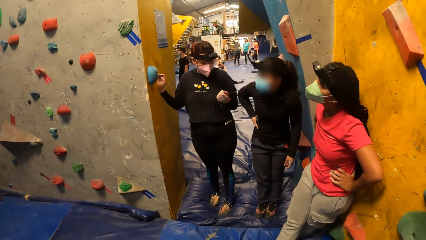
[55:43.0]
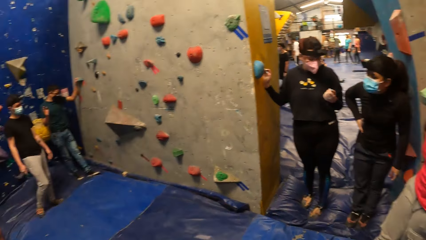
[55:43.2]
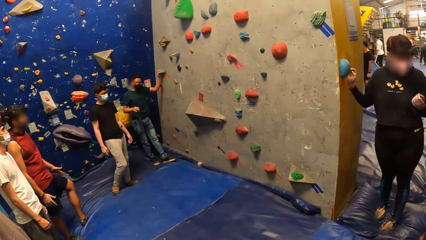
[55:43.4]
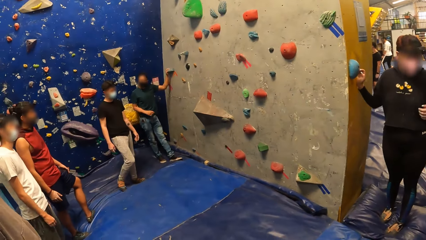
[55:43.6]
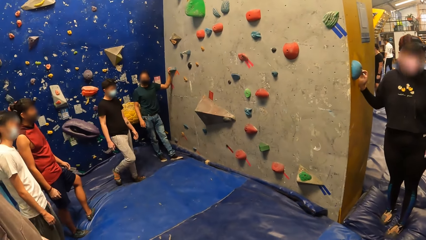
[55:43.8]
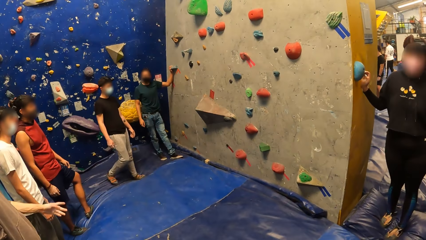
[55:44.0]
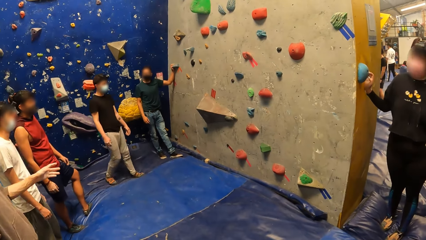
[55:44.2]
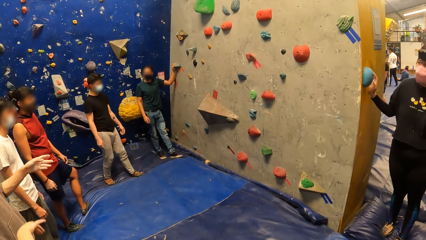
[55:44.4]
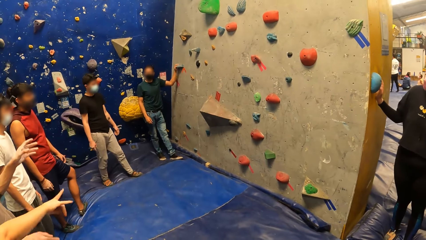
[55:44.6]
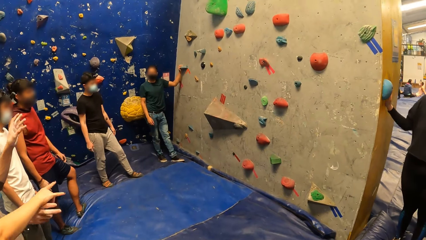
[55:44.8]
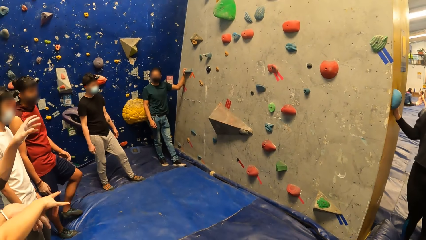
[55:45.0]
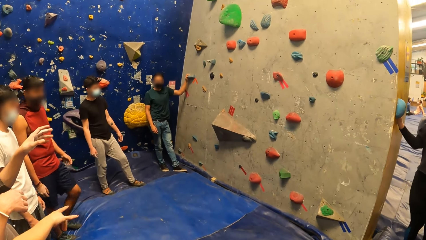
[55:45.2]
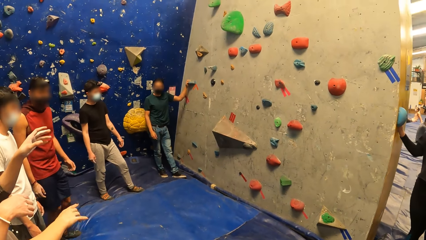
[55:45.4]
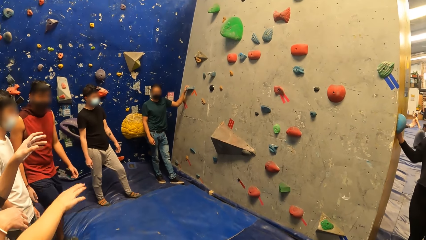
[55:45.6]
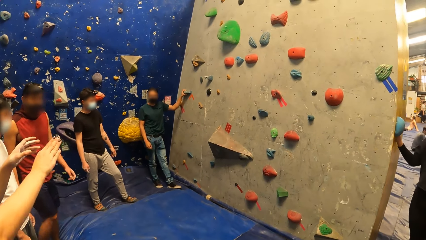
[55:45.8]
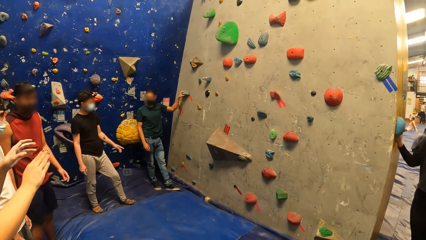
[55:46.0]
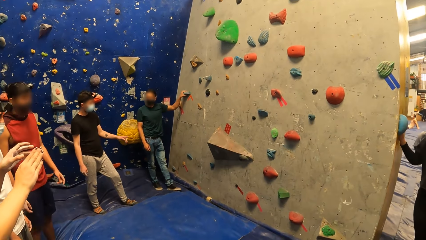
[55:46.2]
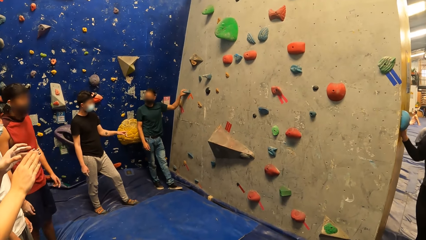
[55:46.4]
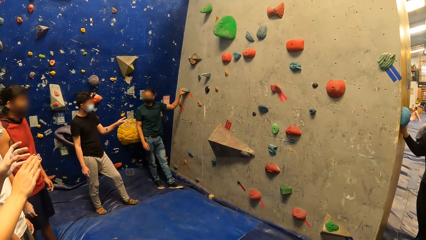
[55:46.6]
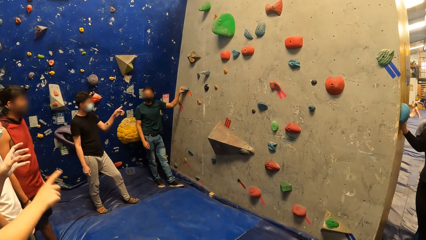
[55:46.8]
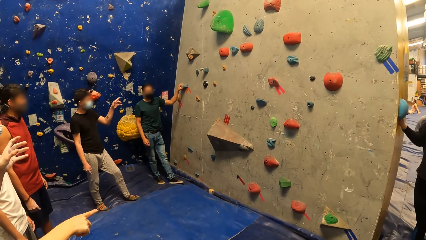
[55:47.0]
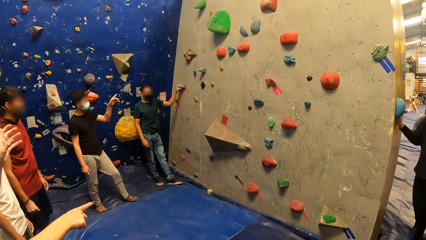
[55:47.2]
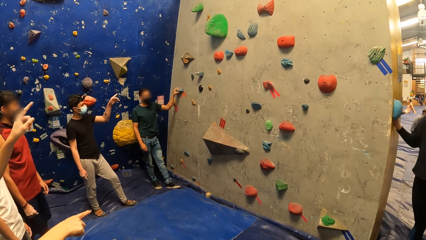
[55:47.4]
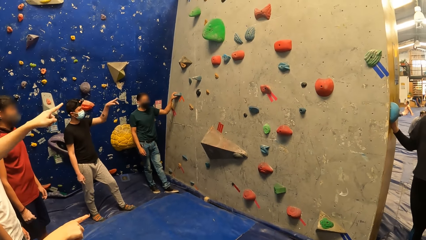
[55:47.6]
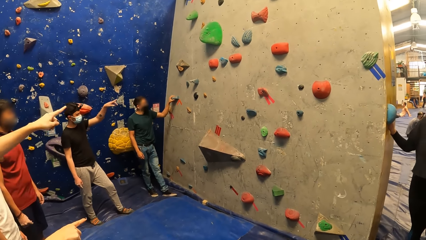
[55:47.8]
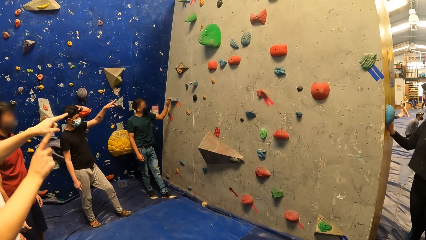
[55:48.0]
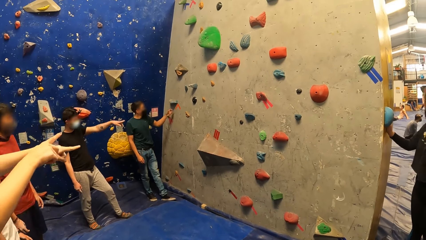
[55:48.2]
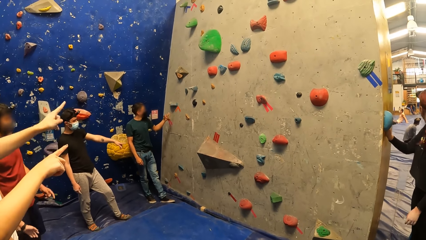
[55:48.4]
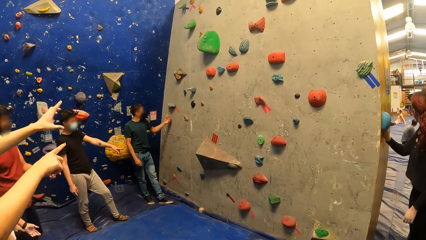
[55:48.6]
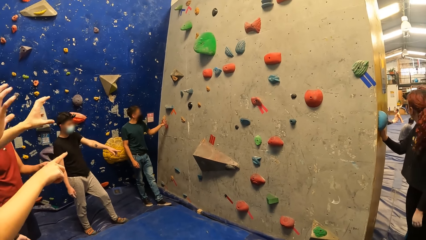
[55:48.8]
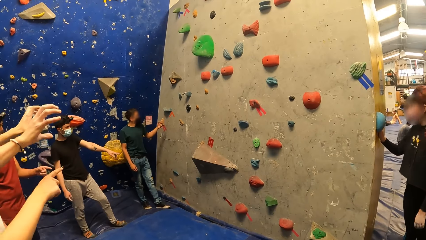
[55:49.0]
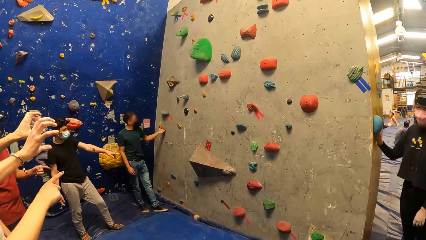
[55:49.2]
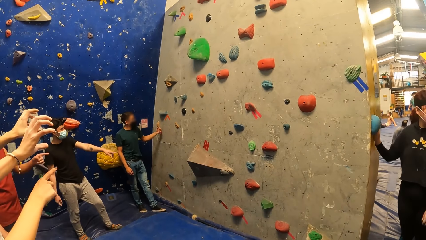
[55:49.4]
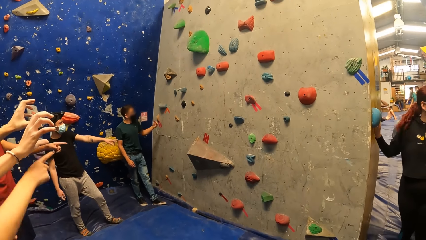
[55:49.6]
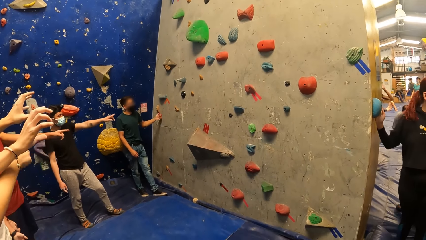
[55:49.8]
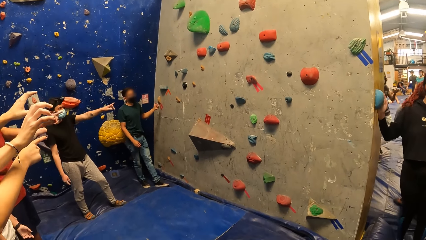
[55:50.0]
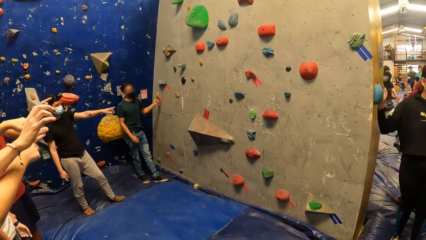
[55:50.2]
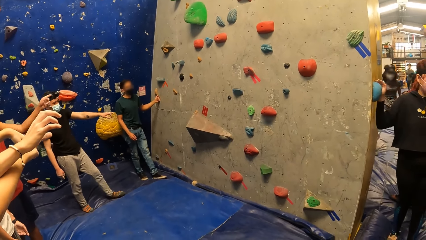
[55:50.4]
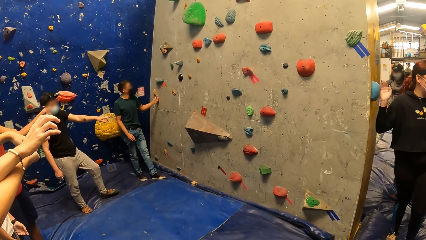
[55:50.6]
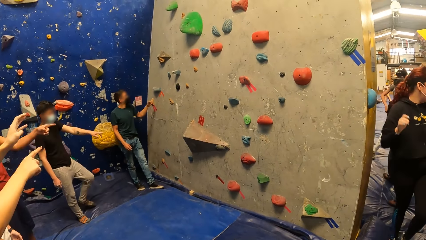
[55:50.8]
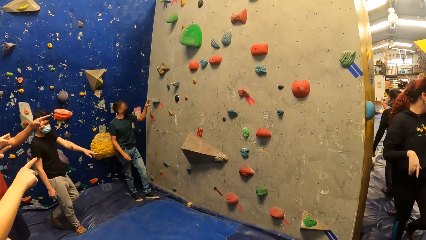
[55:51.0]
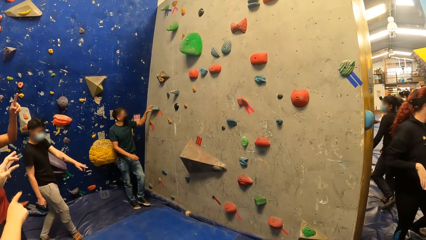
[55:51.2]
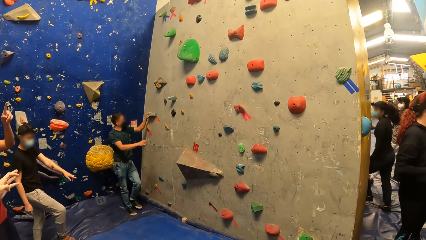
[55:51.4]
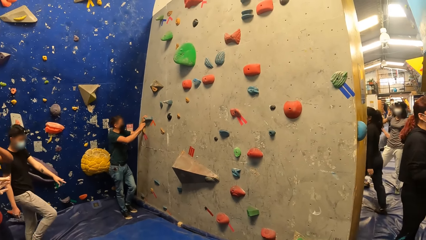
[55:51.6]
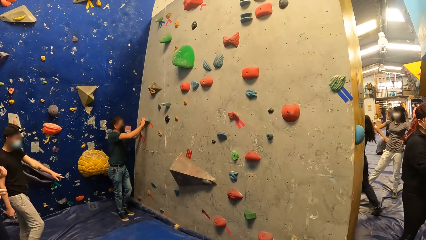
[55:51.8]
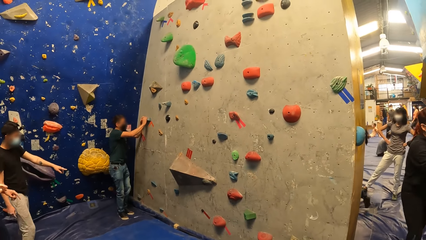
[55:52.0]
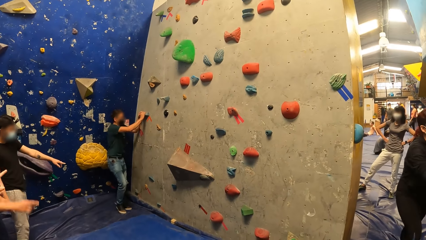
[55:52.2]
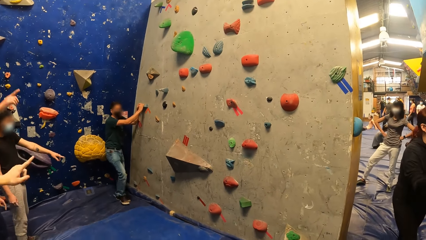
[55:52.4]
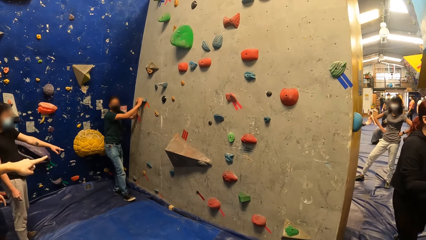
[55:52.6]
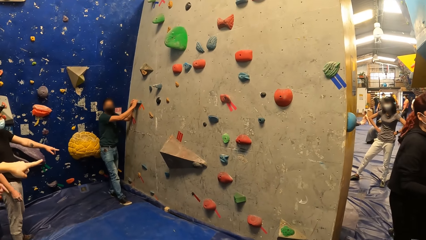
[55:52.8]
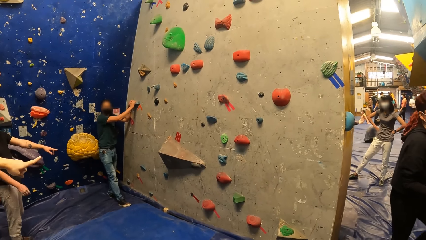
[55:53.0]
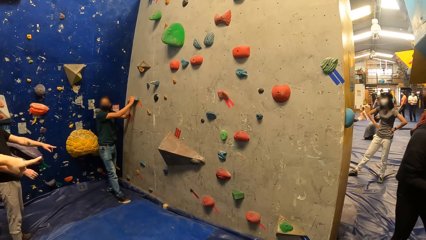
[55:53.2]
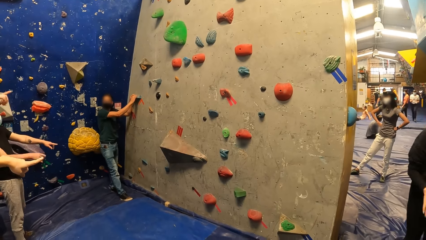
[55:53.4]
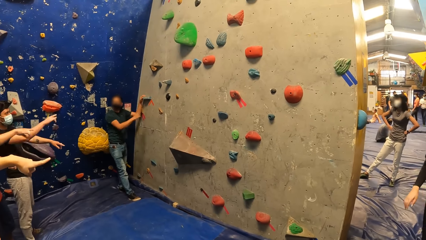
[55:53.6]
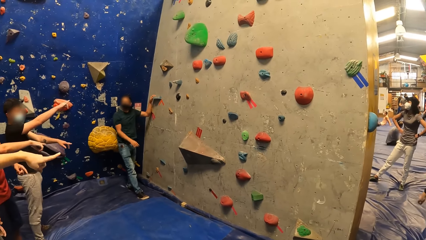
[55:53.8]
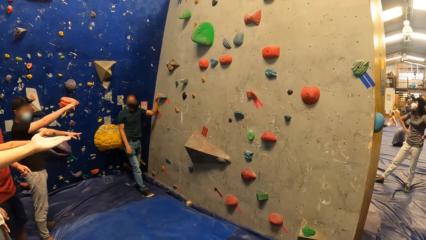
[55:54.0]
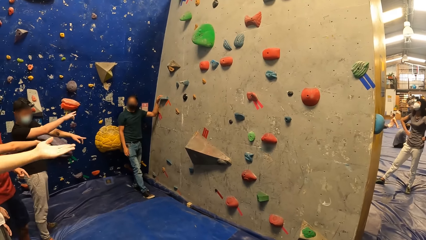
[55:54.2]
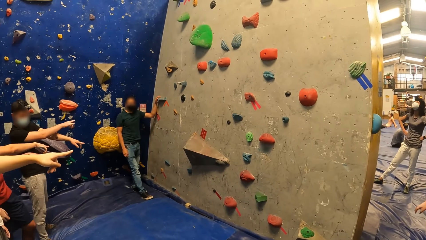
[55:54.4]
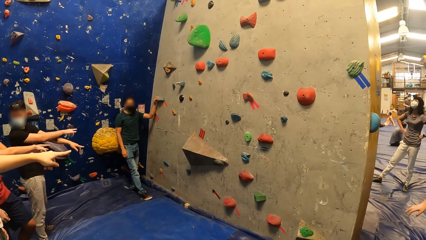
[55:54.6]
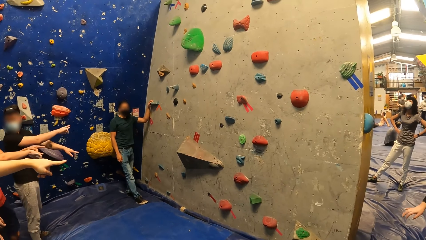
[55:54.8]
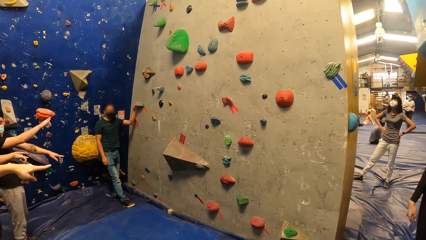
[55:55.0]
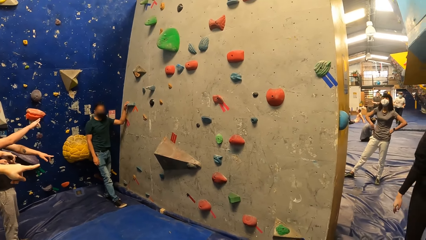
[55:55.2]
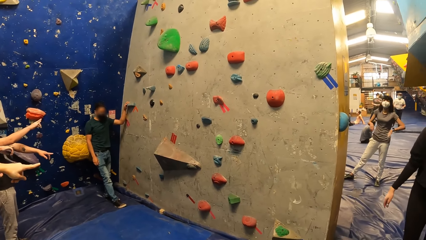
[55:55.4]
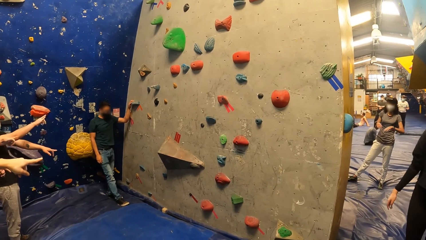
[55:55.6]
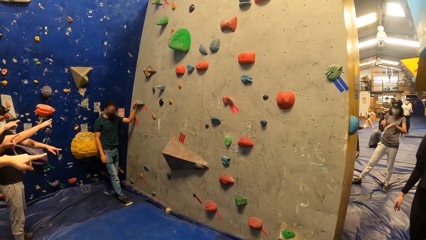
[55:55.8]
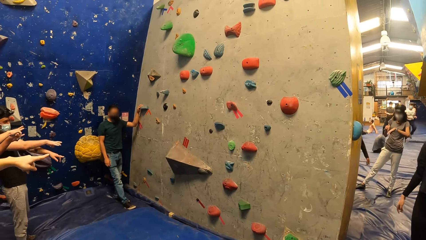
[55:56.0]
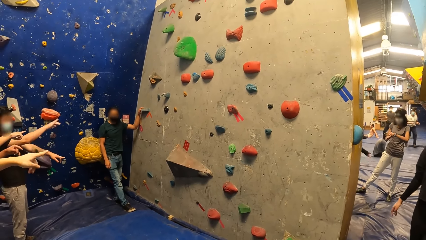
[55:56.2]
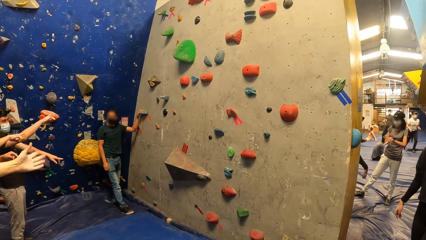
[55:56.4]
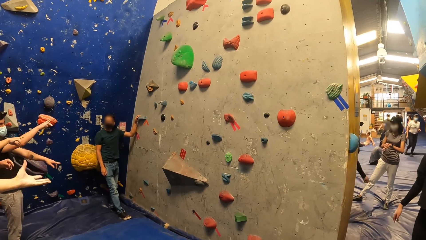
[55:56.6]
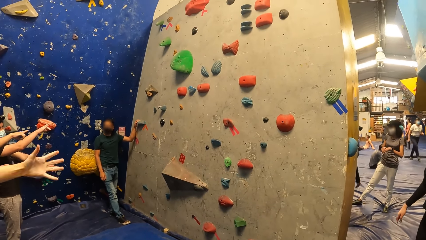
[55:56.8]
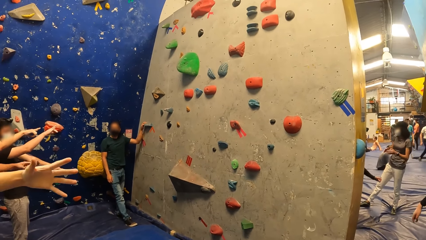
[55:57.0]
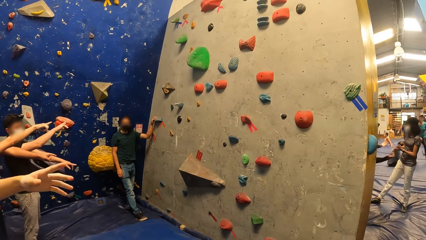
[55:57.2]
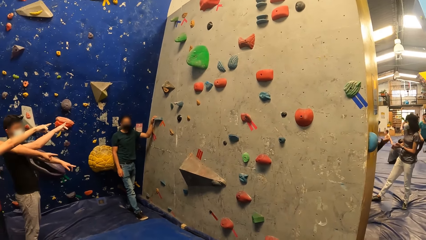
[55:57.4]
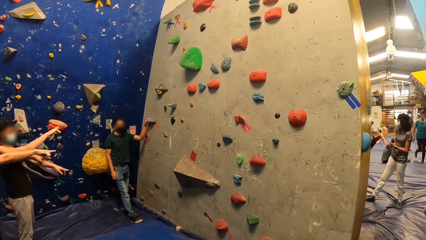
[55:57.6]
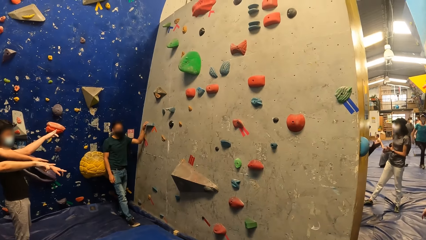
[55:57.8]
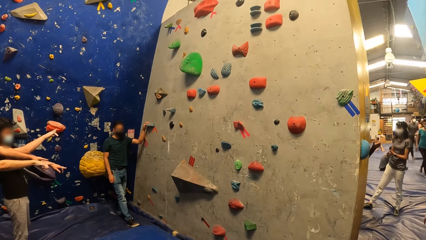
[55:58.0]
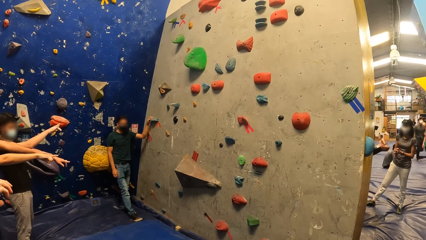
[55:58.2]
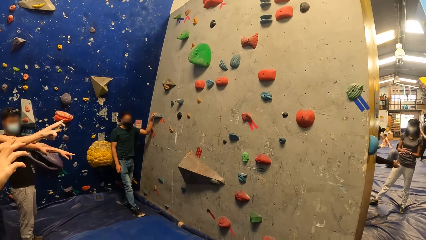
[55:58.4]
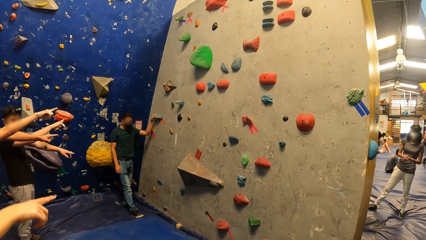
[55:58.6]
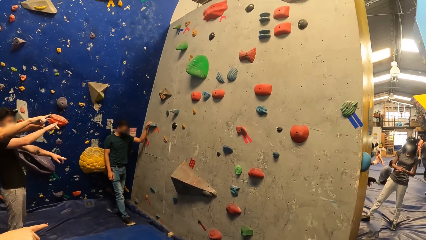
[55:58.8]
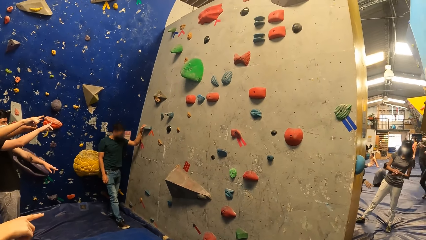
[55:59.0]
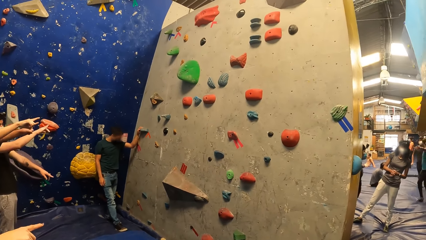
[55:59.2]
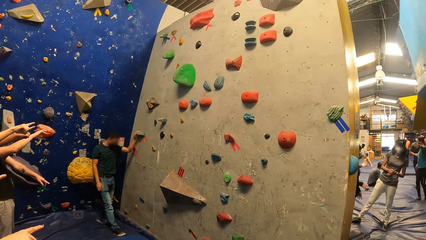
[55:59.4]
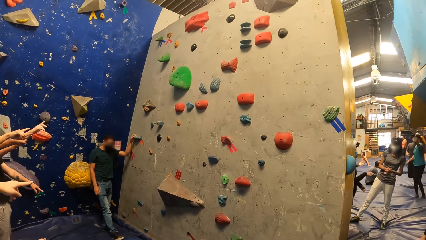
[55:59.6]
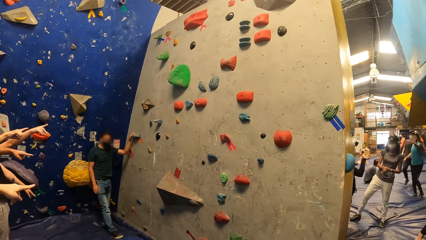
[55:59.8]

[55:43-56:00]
A man instructs the camera wearer and the group. Another man points towards the rock climbing wall. A woman points towards the rock climbing wall. The first man places his left hand on a climbing hold. He hits the bouldering wall with his left hand. He instructs the camera wearer and the group. He places his left hand on the climbing hold. He places his right hand on the climbing hold. The woman points towards the rock climbing wall. The second man points towards the rock climbing wall. A third man points towards the rock climbing wall.
